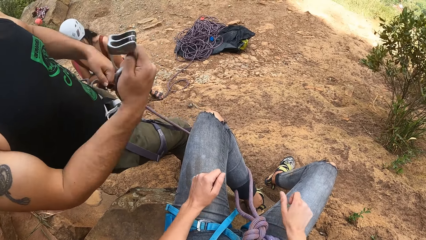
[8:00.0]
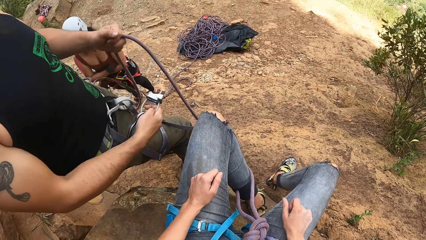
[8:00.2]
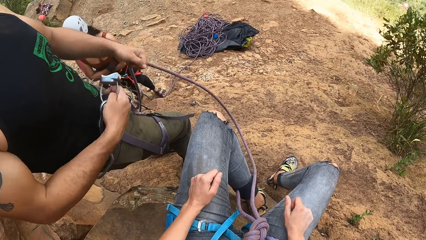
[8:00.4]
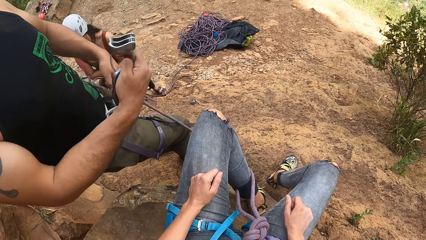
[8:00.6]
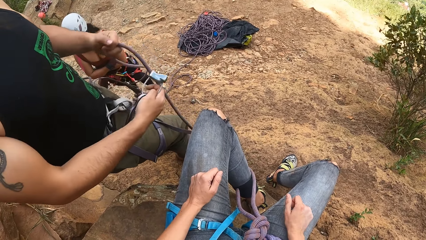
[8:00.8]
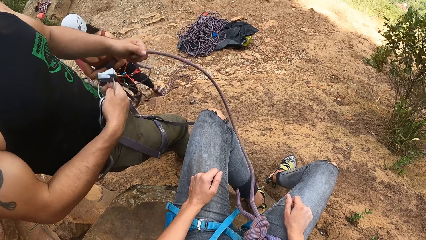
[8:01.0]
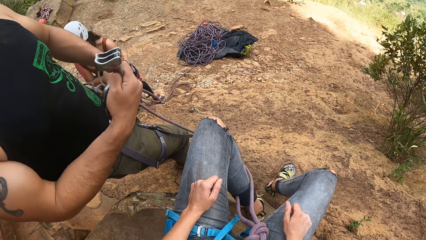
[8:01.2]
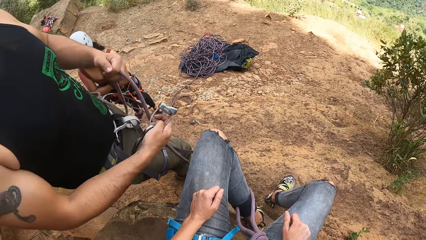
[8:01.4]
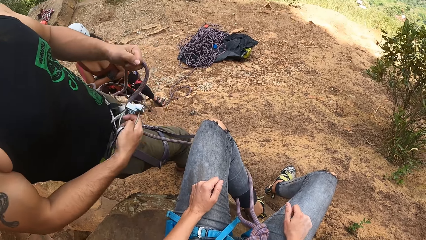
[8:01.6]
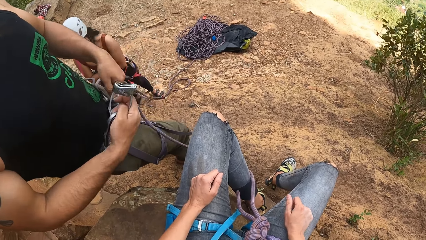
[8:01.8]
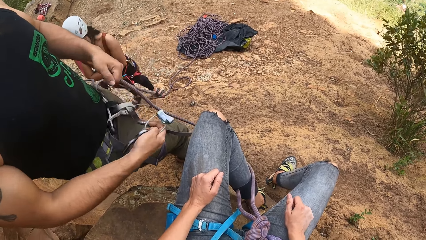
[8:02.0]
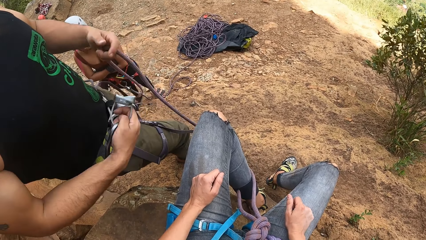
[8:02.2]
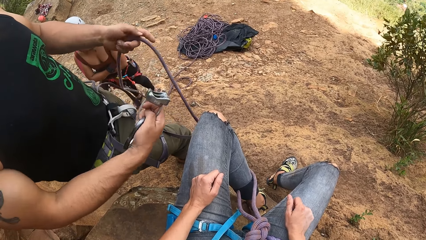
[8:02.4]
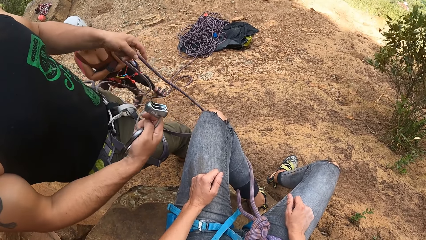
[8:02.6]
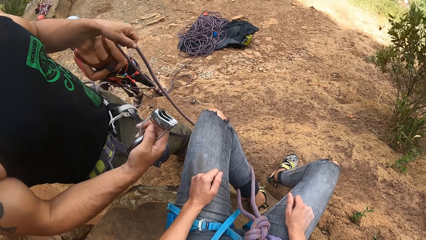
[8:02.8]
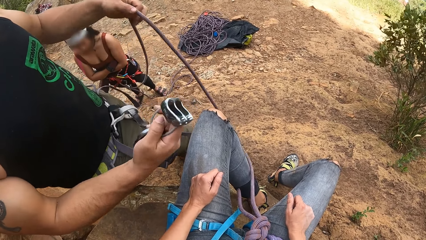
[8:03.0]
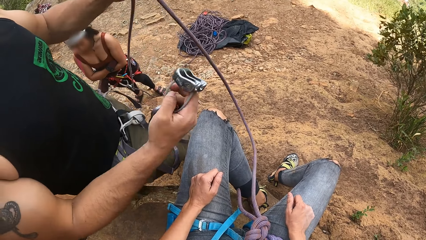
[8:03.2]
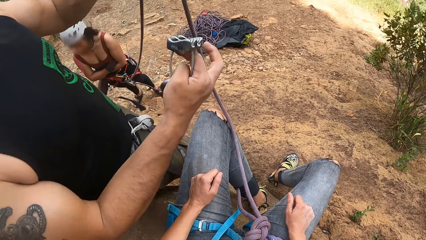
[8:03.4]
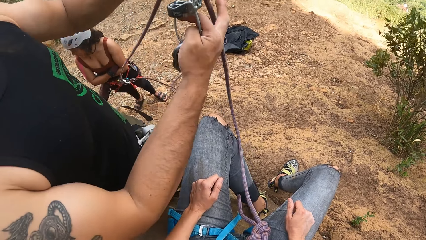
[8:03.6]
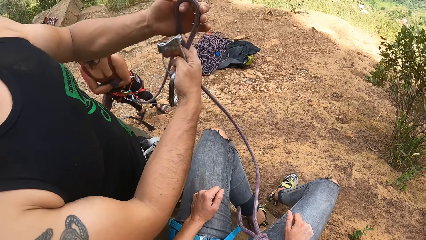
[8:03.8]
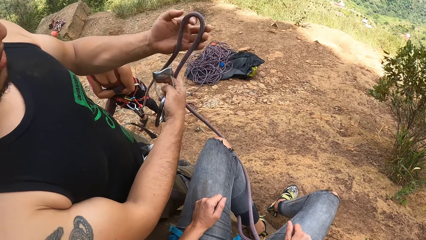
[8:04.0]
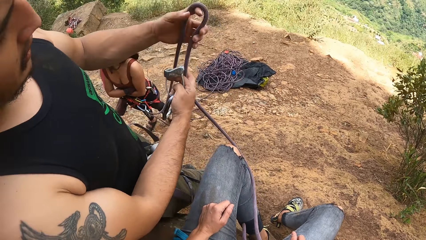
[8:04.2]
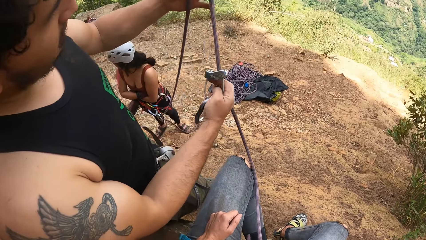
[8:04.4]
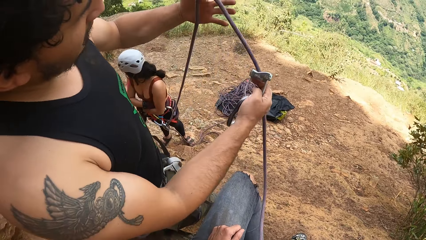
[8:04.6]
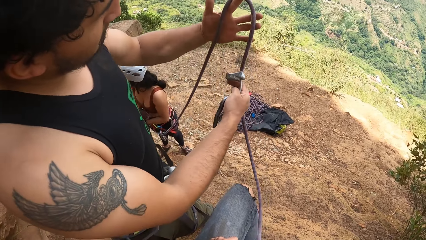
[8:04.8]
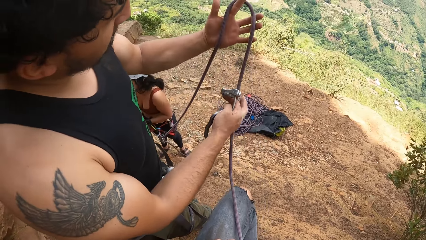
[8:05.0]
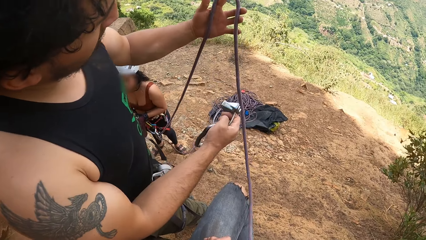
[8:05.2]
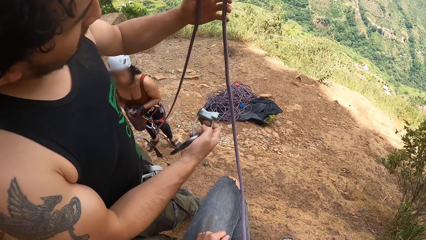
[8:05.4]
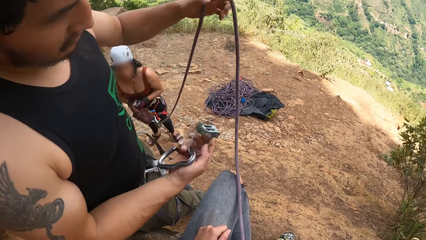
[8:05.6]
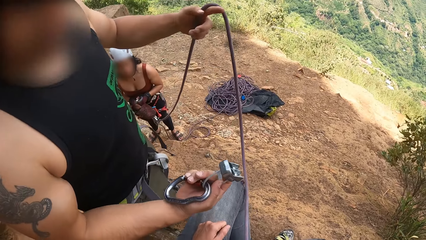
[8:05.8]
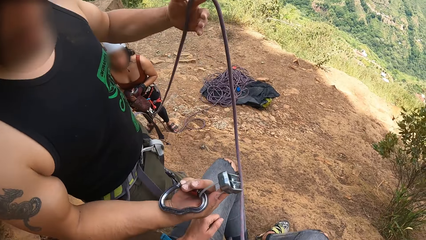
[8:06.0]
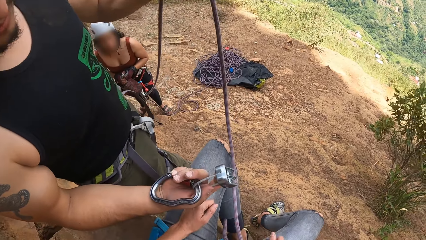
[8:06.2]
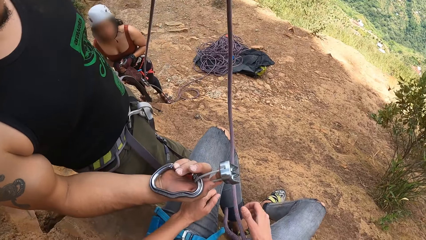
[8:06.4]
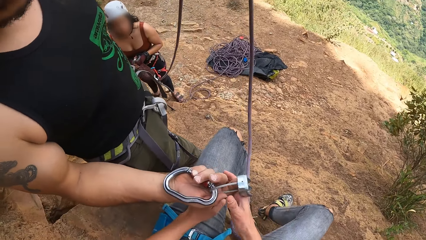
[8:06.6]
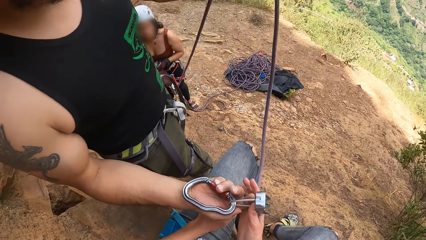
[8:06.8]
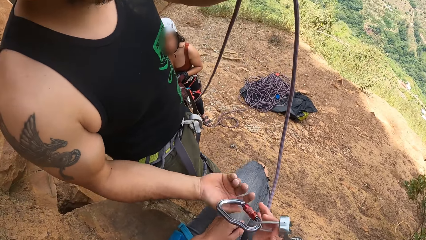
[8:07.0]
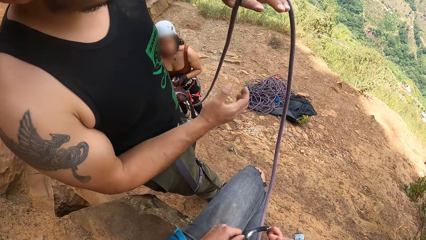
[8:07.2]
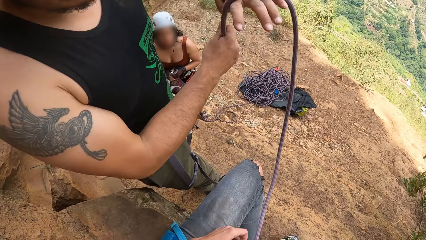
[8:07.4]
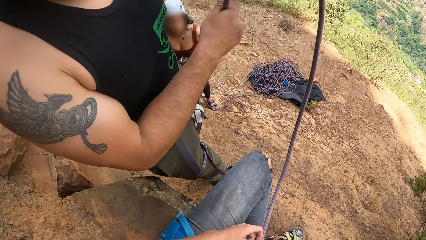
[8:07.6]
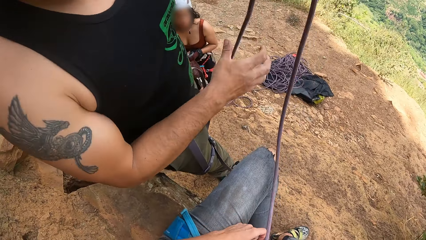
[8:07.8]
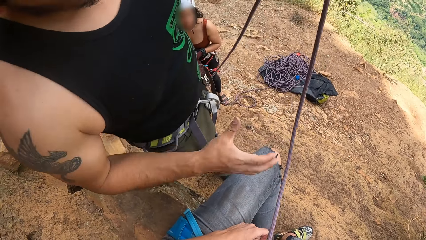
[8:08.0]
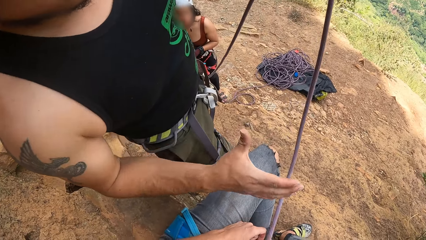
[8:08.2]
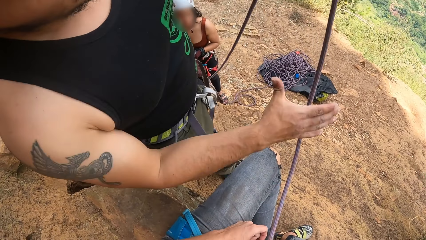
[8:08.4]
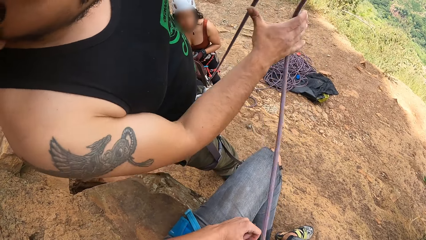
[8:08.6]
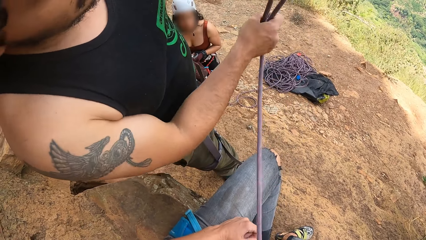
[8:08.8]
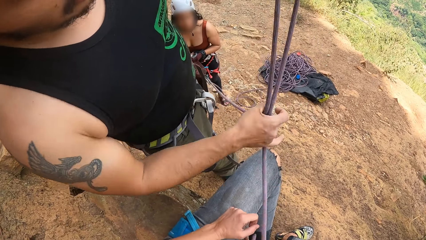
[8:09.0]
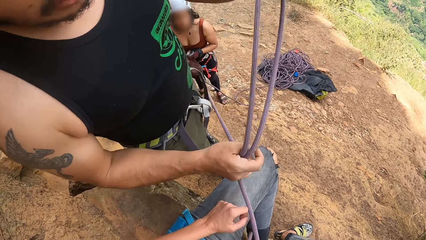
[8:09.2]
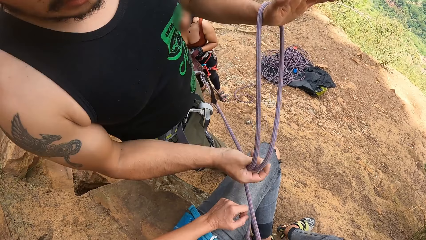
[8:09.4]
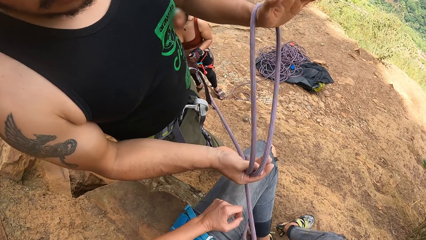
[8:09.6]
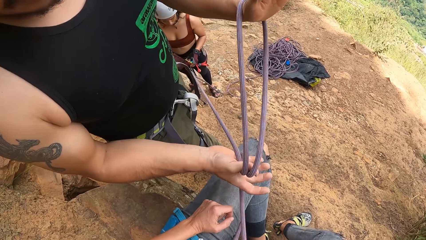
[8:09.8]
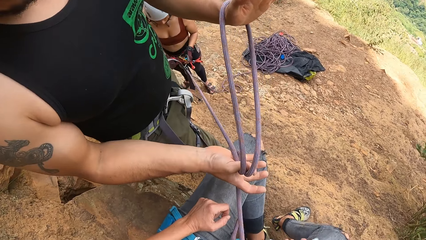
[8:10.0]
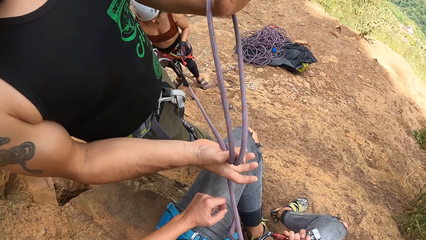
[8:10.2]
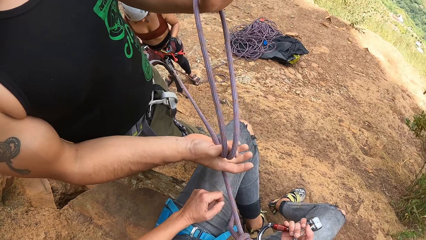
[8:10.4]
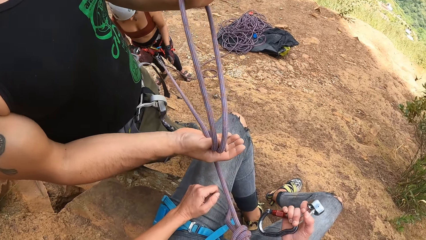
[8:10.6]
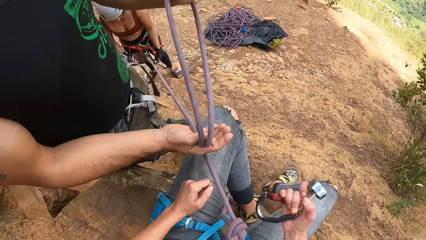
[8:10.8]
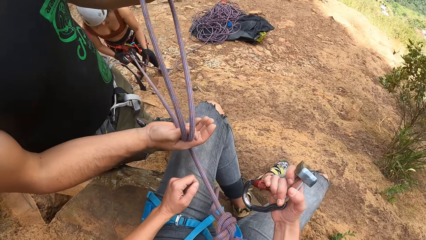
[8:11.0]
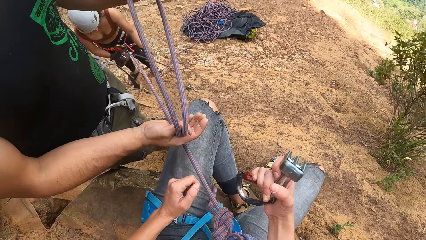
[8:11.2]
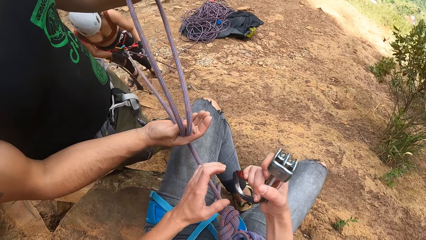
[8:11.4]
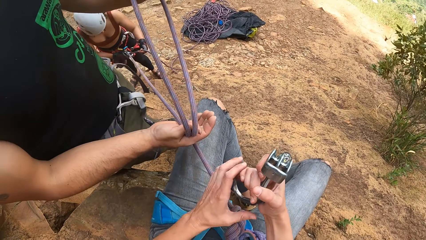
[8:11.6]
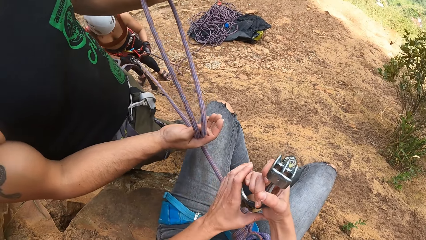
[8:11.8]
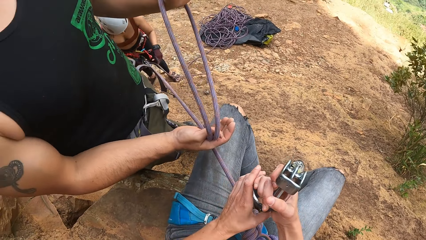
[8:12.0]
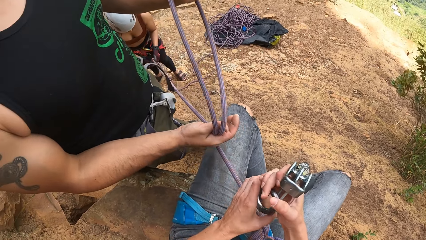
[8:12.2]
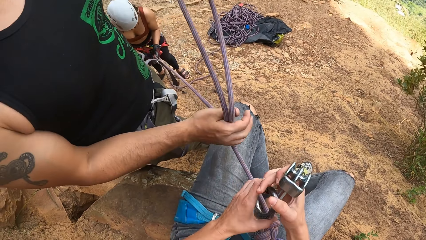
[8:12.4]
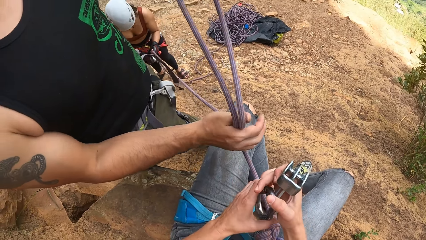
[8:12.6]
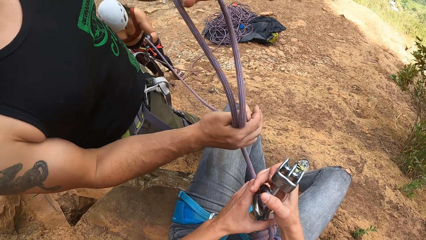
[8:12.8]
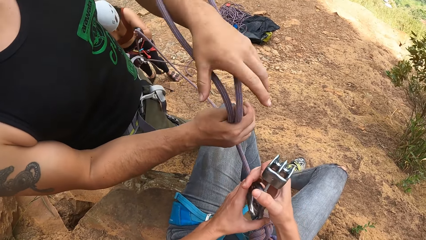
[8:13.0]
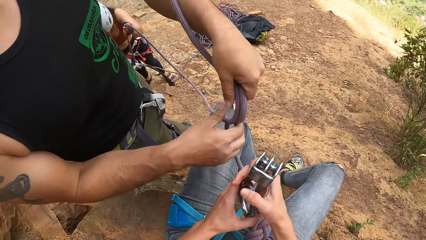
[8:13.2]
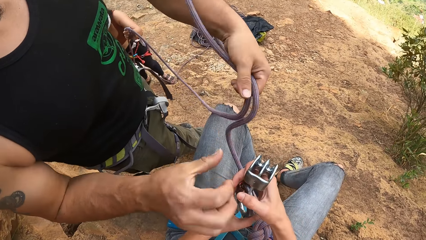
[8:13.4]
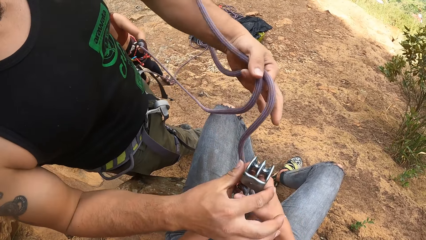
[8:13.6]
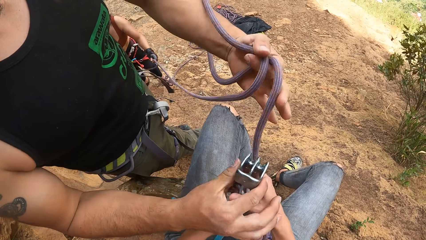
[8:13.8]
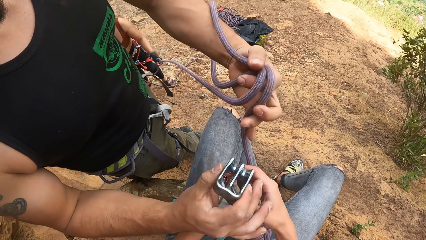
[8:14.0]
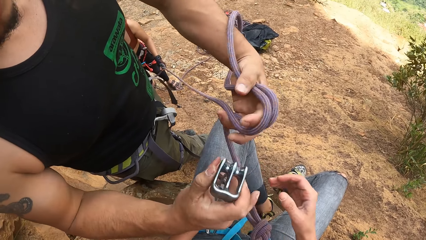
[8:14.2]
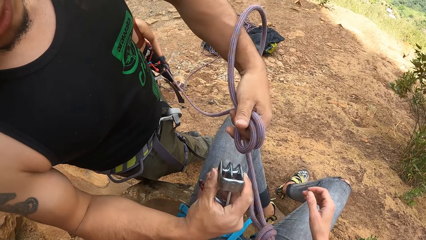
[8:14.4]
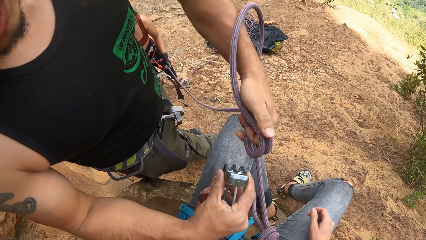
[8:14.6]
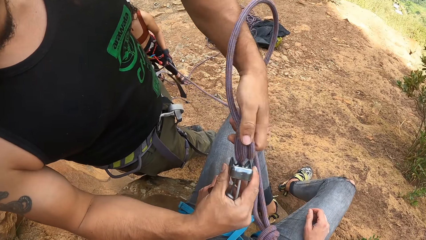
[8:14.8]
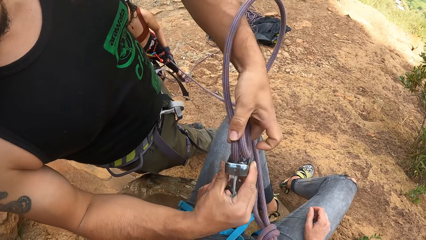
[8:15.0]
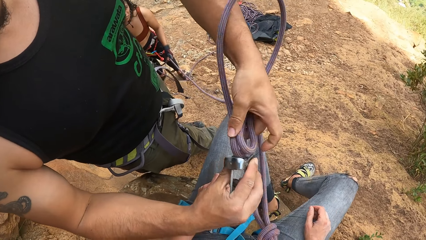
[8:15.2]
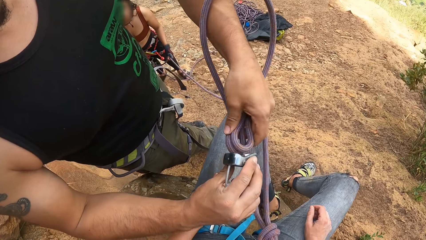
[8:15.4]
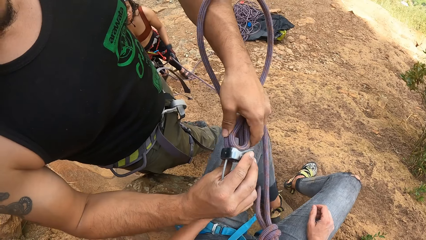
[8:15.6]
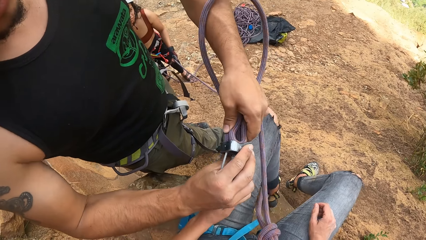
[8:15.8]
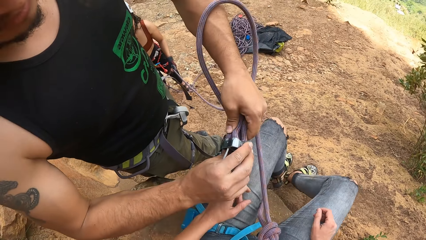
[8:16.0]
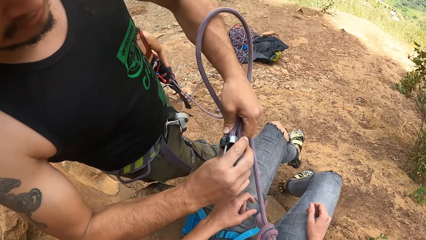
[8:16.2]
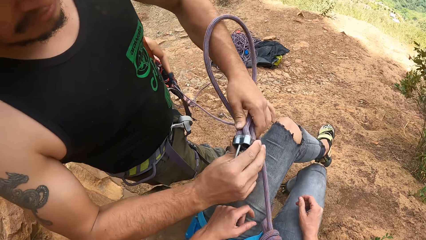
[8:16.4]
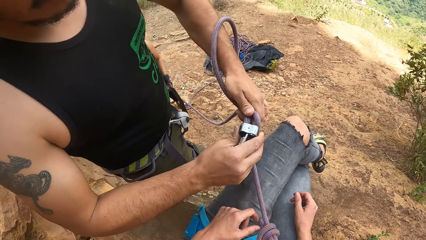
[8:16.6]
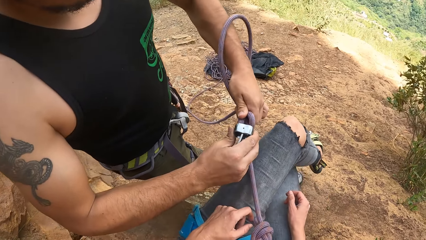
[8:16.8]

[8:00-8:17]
The man communicates with the camera wearer. The man rolls a rope round the hook or rope holder. The man holds the rope with both hands. A woman looks around. The man stares at the rope in the left hand and communicates with the camera wearer. The camera wearer picks the rope holder from the man with the right hand. The man fixes the hook and gives the camera wearer the hook. The man holds the rope with both hands, lifts the rope, communicates with the camera wearer, and holds the rope with both hands. The camera wearer communicates with the man. They hold the rope holder with both hands. The man holds the rope with his left hand and picks the rope holder from the camera wearer with the right hand. The camera wearer gives the man the hook. The man fixes the rope to the holder with the right hand. The camera wearer twists the legs.
